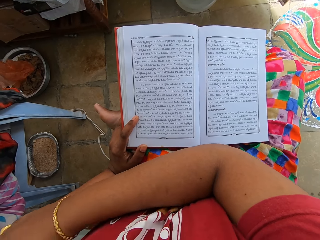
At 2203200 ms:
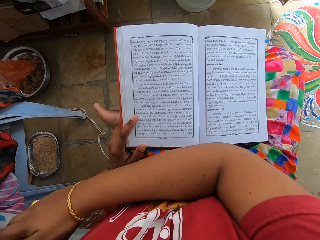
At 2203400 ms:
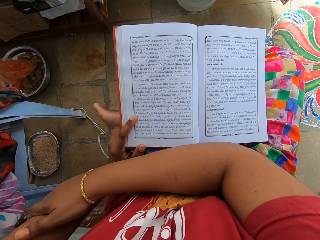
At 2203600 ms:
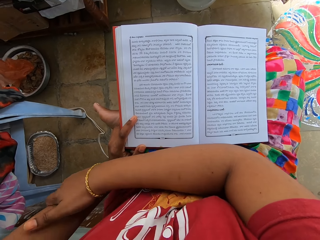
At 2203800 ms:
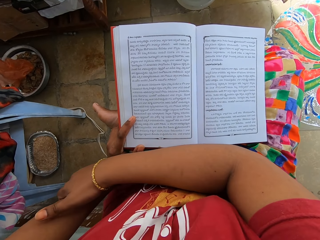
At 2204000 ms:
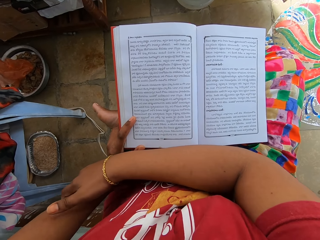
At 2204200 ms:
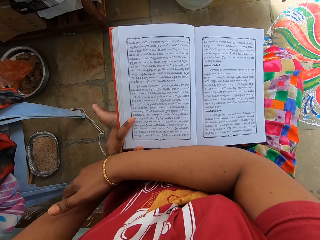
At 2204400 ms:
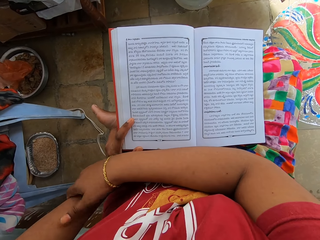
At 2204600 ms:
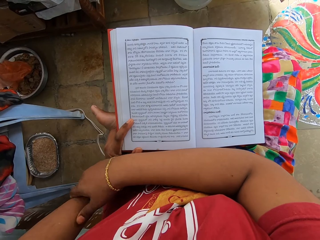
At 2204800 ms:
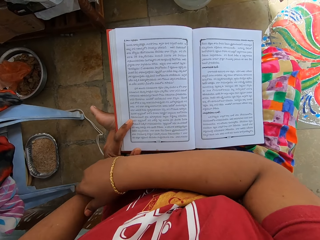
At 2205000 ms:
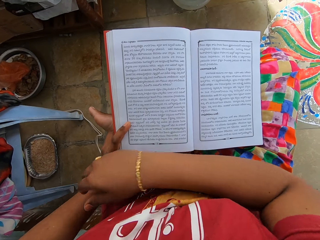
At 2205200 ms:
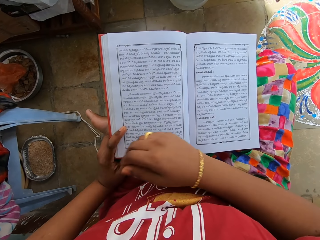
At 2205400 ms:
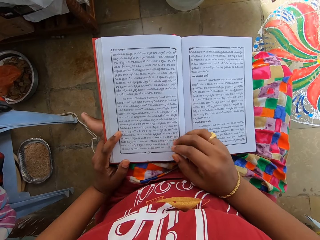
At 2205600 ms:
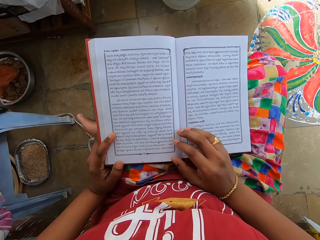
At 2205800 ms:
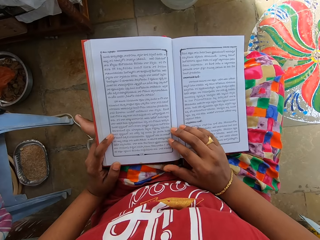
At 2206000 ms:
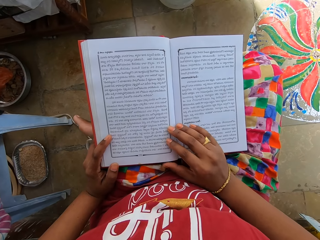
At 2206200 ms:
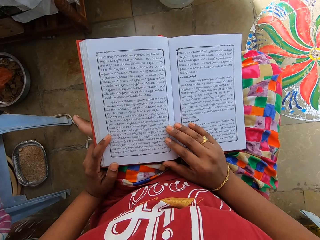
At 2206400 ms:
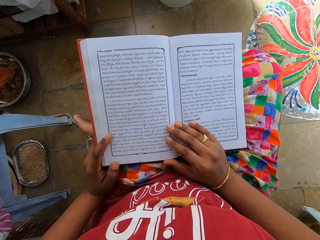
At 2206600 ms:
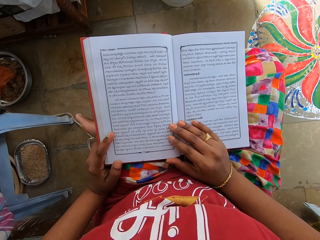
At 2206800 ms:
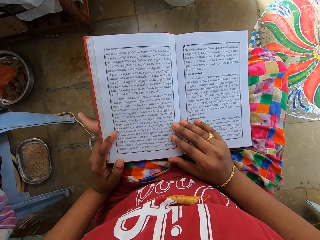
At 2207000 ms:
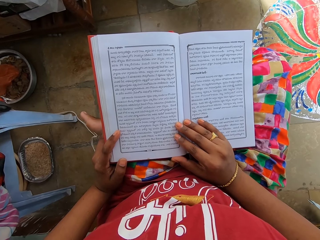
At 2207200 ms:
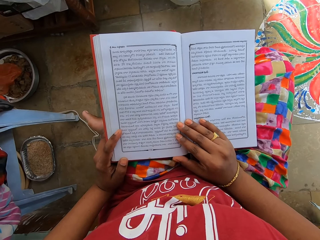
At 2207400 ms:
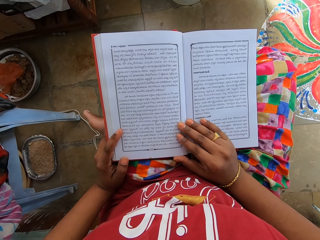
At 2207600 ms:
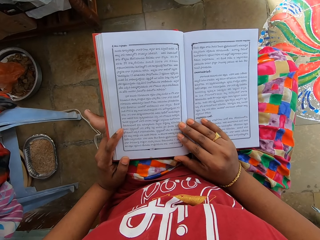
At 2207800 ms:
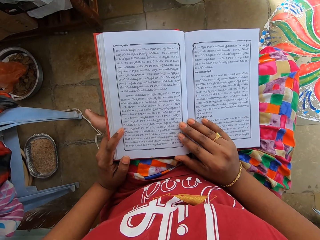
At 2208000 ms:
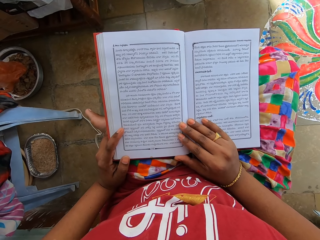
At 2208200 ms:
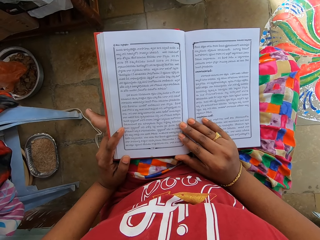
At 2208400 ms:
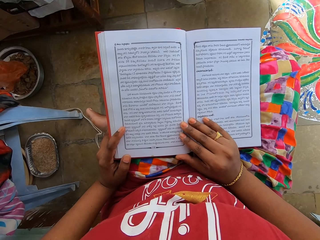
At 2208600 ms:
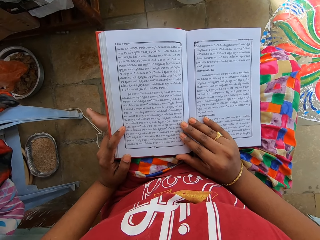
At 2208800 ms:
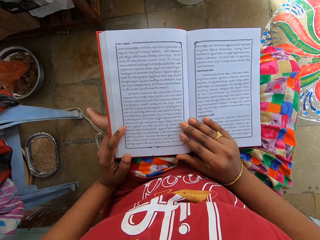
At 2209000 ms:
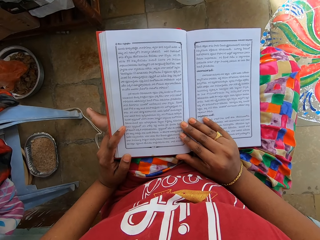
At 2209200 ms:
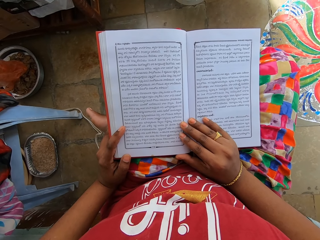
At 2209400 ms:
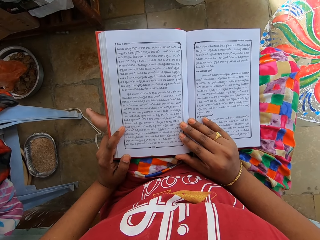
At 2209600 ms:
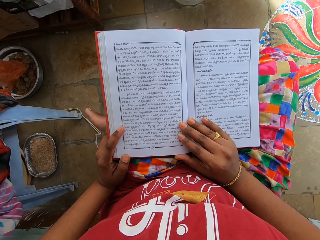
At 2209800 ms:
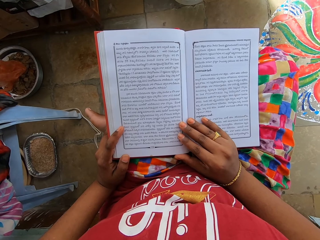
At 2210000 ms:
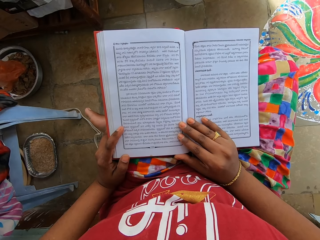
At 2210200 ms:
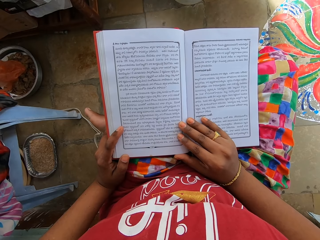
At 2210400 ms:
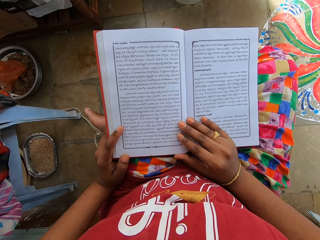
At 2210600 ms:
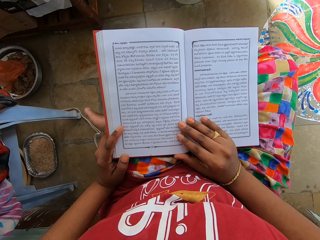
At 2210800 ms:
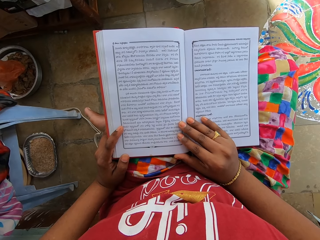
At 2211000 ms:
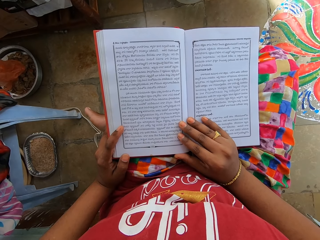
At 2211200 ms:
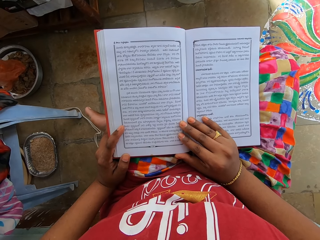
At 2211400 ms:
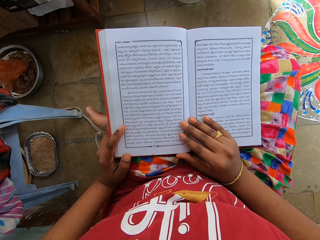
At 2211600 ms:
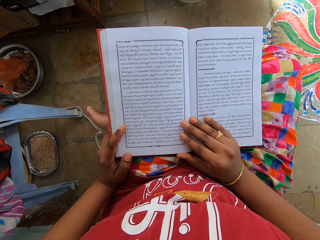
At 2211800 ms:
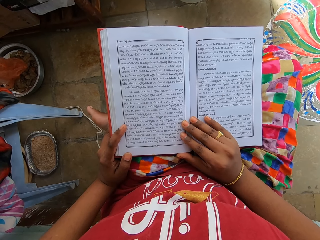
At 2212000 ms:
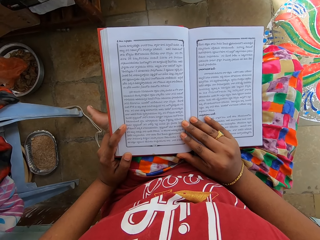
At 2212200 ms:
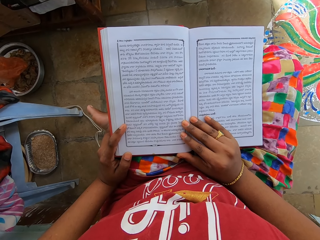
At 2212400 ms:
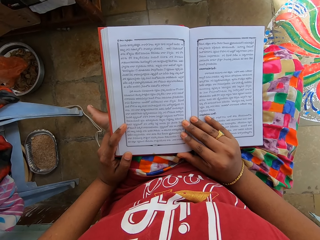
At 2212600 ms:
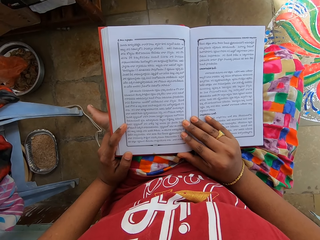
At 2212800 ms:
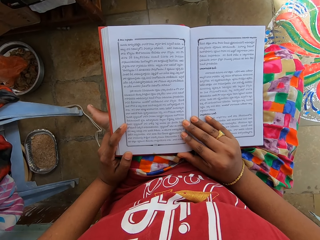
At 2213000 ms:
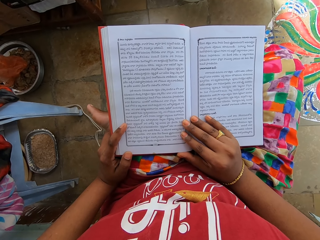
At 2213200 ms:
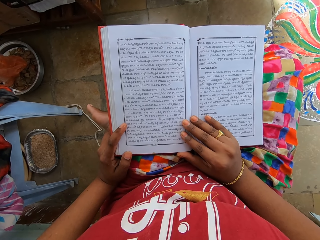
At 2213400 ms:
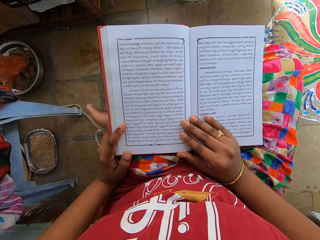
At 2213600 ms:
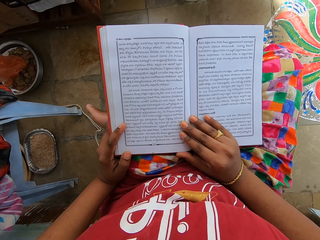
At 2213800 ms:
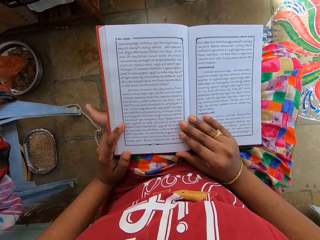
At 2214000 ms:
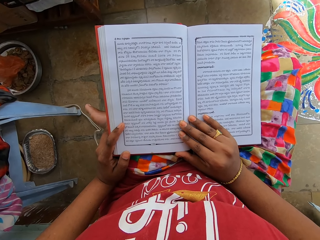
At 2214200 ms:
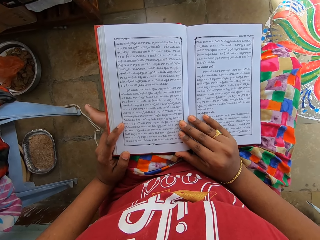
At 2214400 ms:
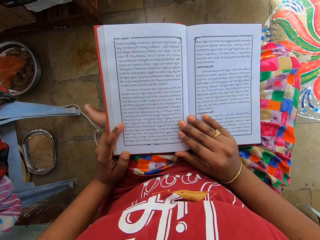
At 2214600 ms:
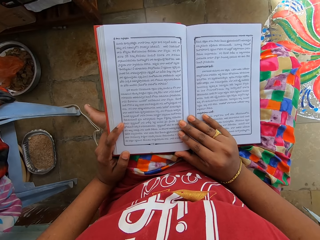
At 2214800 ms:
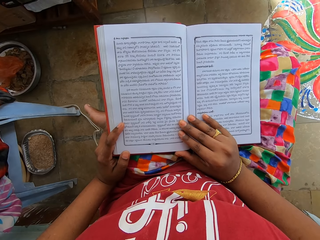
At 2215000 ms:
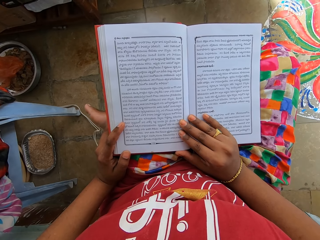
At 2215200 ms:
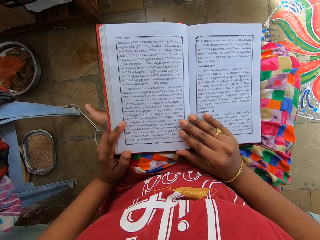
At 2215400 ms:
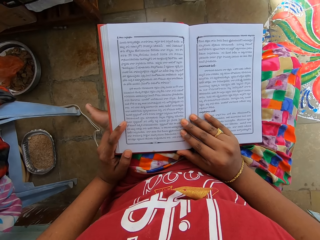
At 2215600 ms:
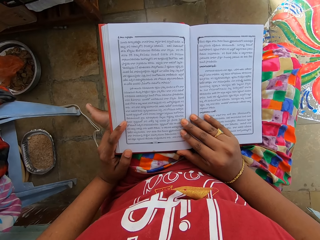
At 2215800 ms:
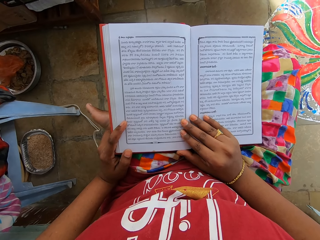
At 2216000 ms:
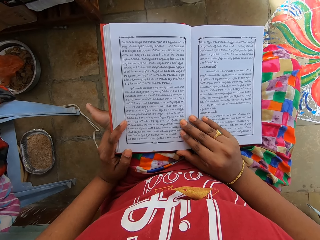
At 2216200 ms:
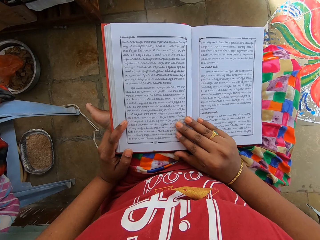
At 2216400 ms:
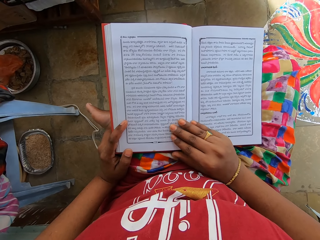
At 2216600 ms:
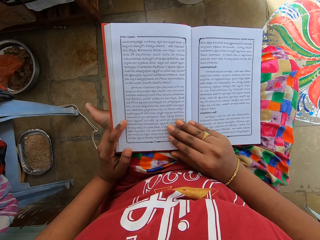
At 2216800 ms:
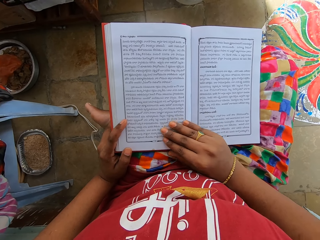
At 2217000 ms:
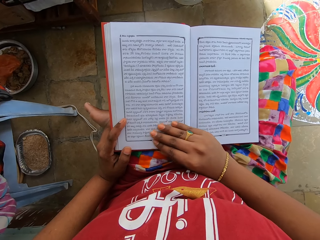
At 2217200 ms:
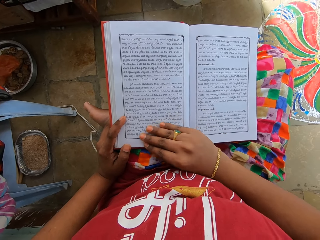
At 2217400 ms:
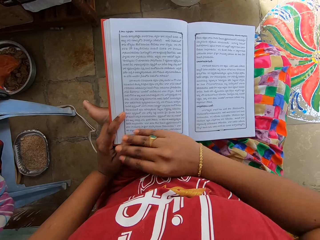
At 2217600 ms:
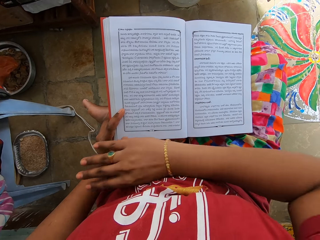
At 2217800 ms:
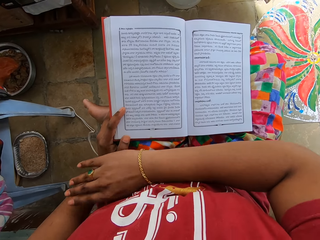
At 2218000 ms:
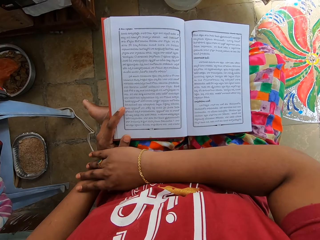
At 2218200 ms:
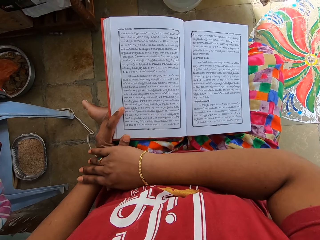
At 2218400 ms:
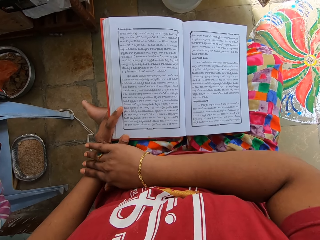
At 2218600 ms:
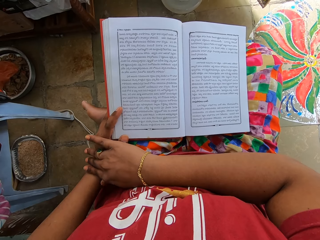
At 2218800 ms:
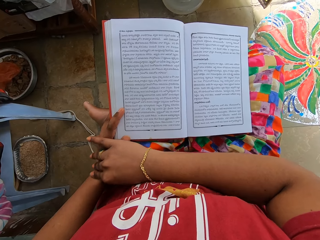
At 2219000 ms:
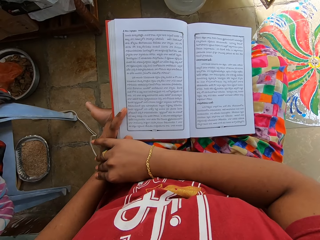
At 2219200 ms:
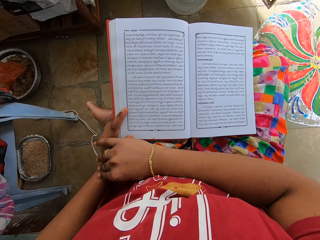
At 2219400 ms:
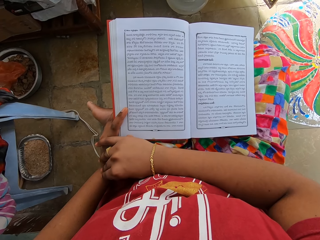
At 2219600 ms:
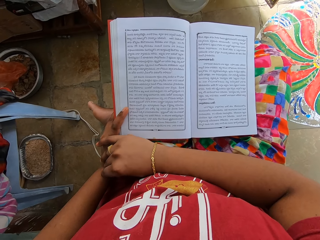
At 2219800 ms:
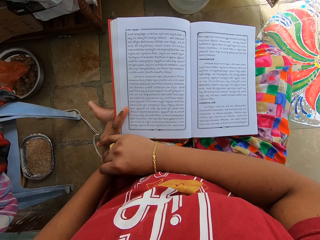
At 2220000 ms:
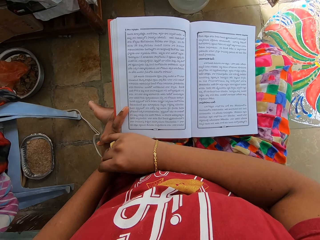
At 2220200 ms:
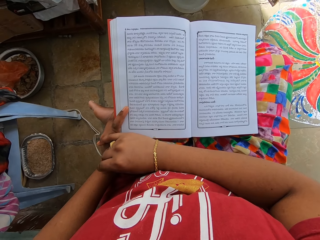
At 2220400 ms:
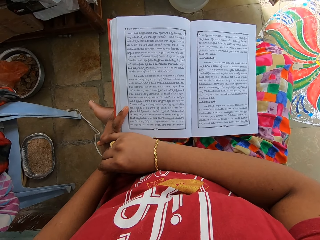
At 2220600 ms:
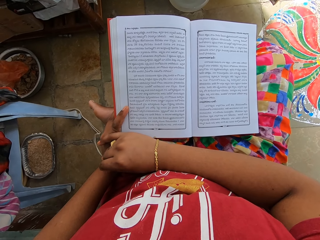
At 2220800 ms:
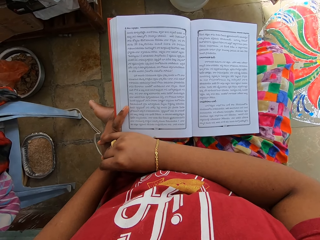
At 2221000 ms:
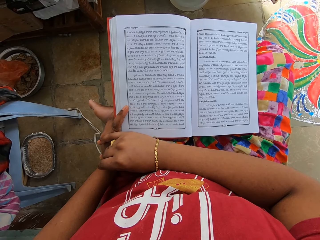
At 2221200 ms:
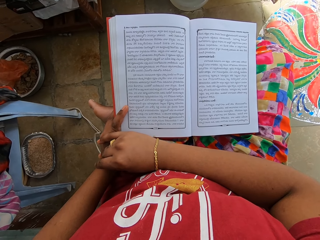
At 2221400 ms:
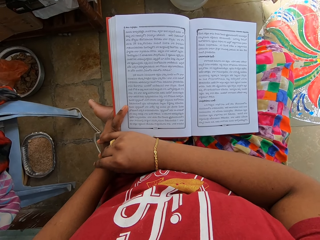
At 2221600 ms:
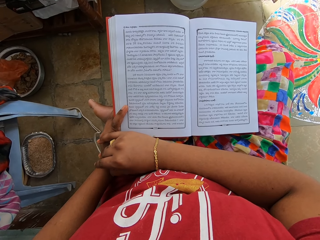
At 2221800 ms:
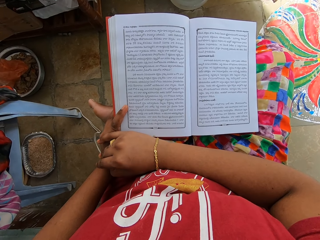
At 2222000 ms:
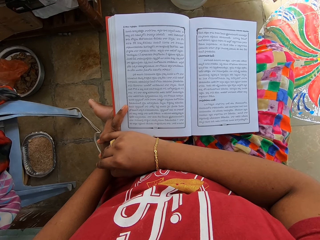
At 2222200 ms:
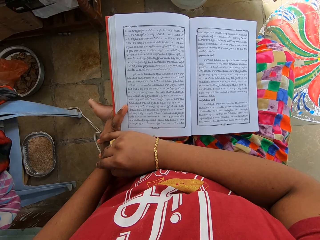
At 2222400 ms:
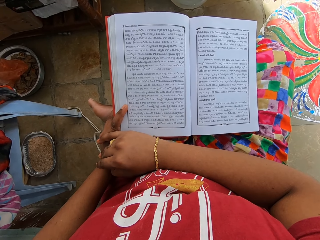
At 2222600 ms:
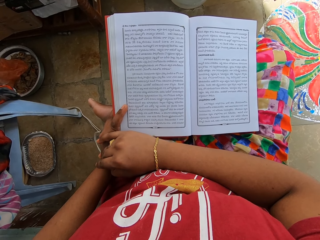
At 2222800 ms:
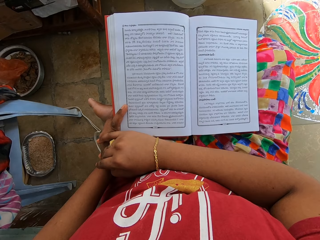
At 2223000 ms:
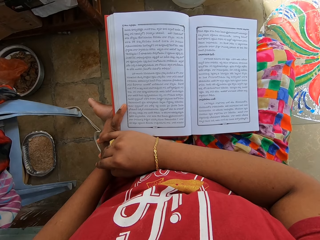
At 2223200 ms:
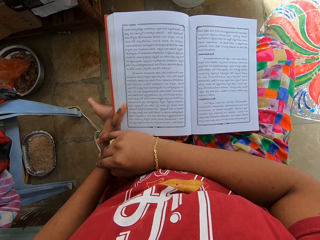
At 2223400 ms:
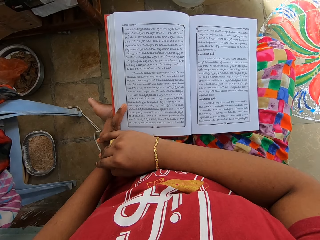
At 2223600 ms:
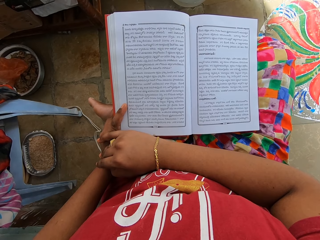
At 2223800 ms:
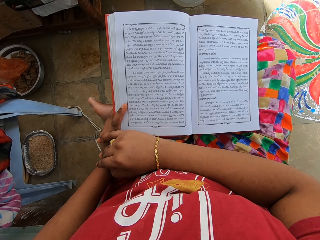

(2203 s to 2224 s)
The camera wearer reads a book. They place the right hand on the book. They read the book. They touch the left hand.
